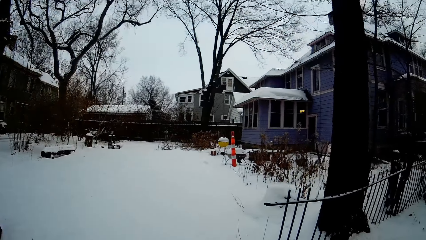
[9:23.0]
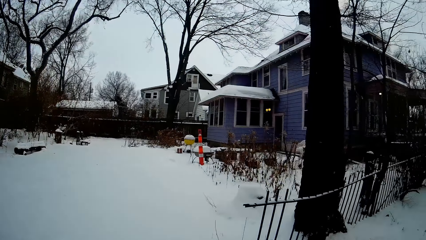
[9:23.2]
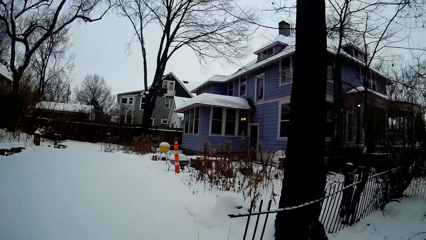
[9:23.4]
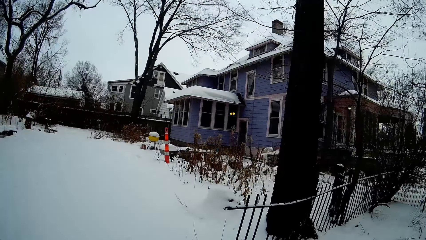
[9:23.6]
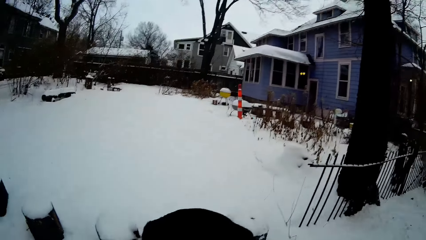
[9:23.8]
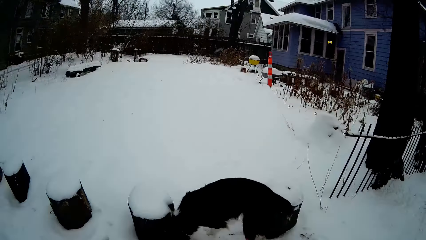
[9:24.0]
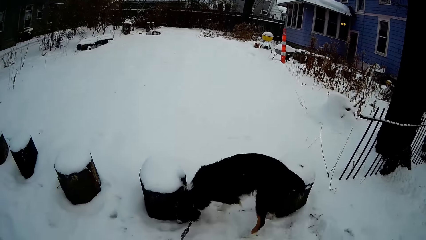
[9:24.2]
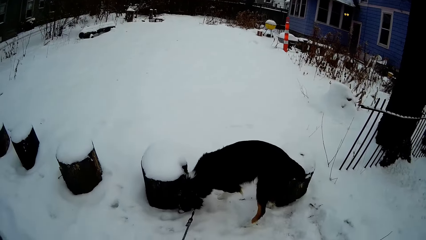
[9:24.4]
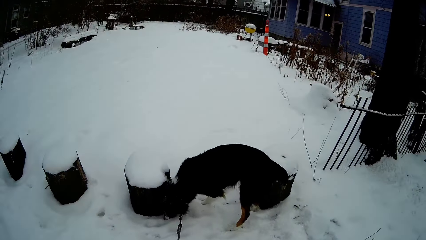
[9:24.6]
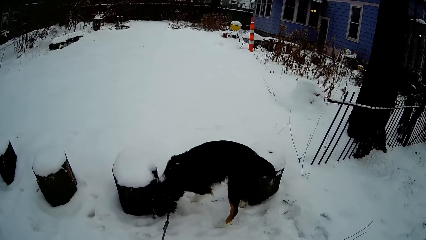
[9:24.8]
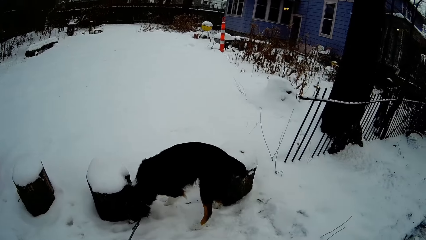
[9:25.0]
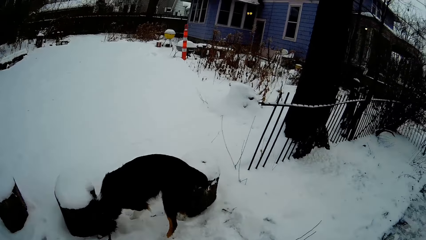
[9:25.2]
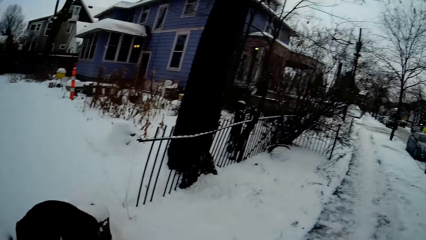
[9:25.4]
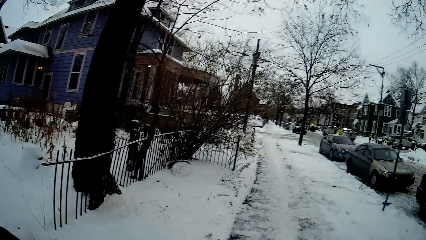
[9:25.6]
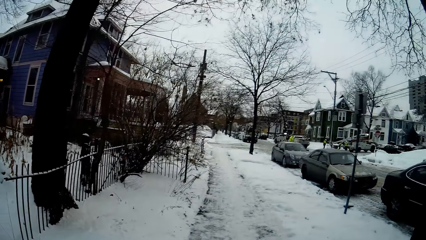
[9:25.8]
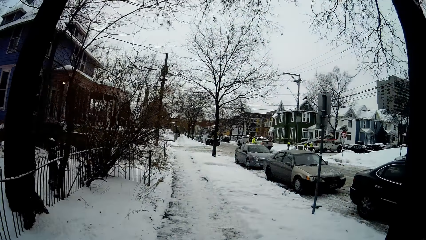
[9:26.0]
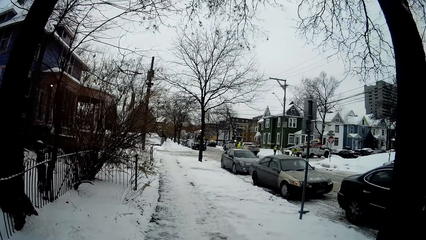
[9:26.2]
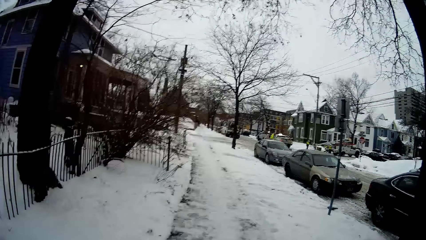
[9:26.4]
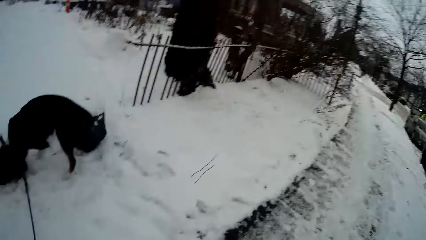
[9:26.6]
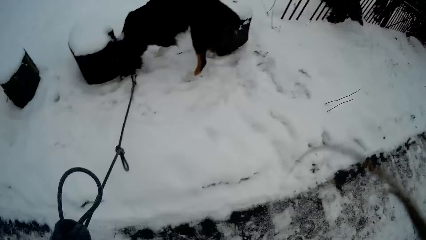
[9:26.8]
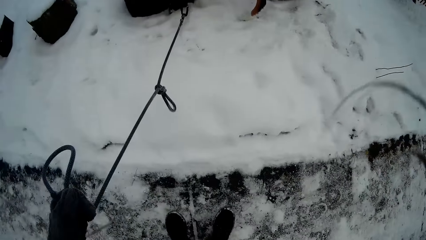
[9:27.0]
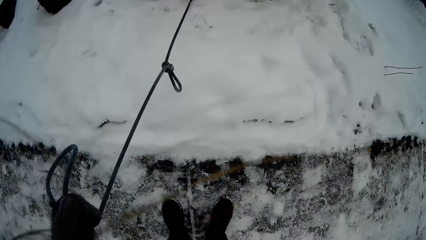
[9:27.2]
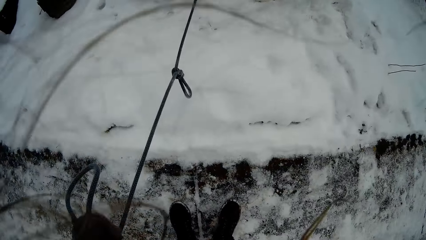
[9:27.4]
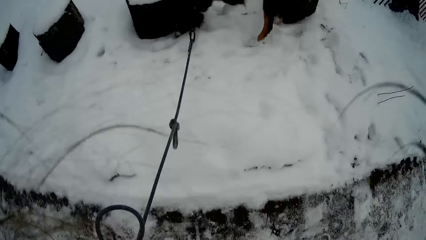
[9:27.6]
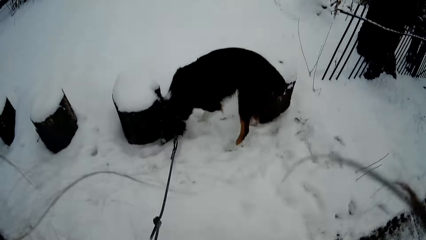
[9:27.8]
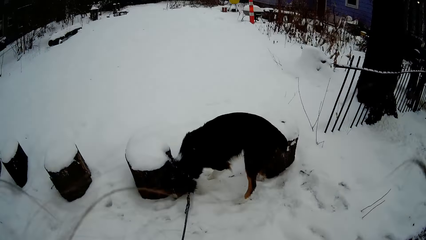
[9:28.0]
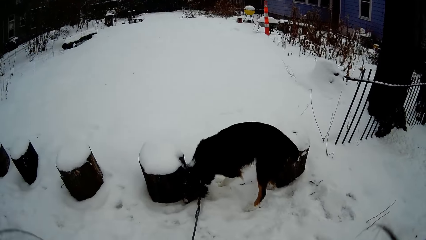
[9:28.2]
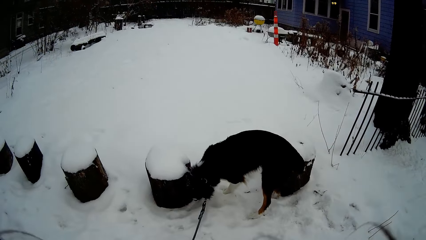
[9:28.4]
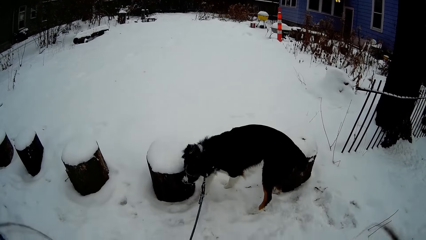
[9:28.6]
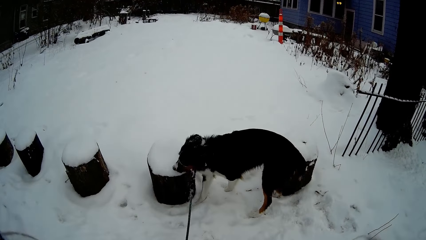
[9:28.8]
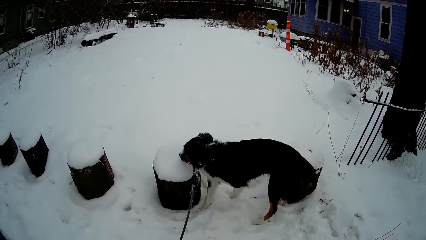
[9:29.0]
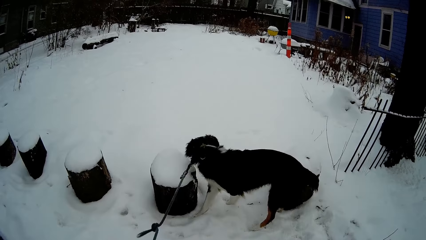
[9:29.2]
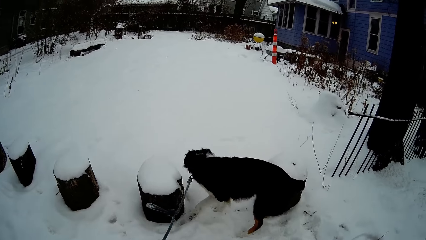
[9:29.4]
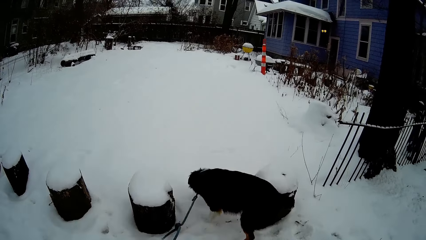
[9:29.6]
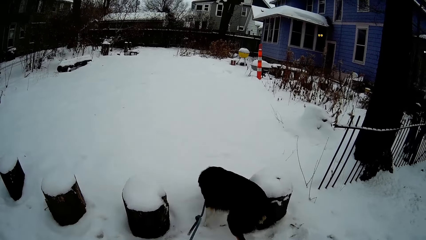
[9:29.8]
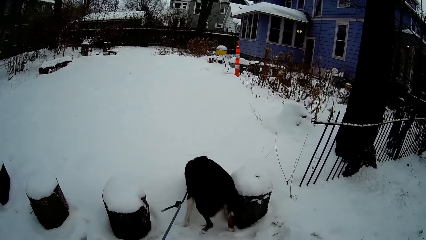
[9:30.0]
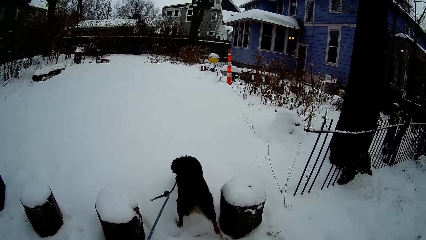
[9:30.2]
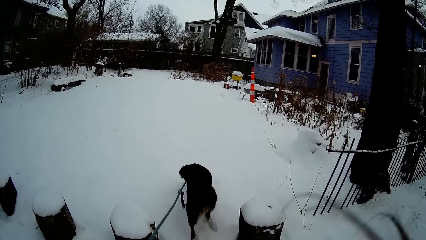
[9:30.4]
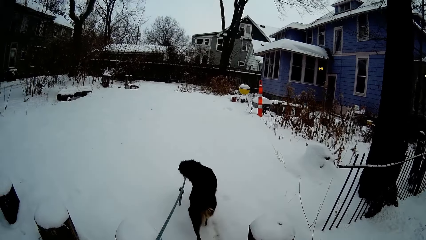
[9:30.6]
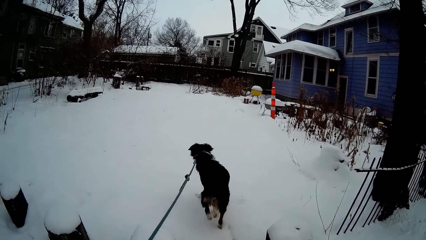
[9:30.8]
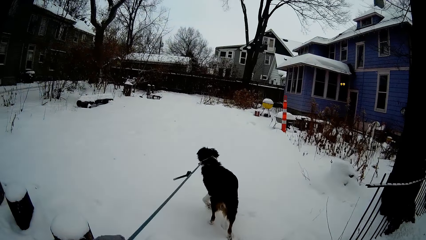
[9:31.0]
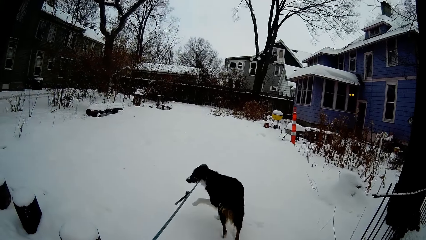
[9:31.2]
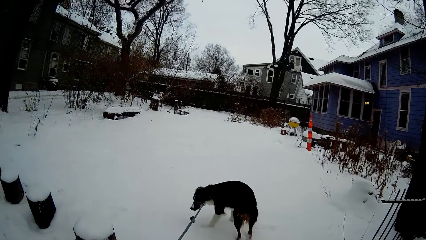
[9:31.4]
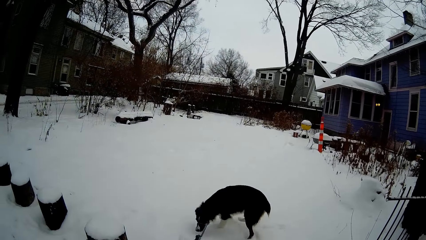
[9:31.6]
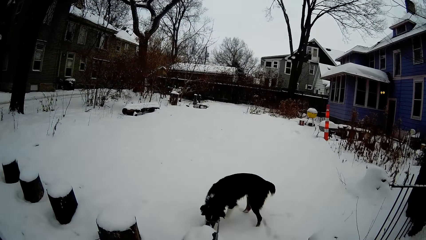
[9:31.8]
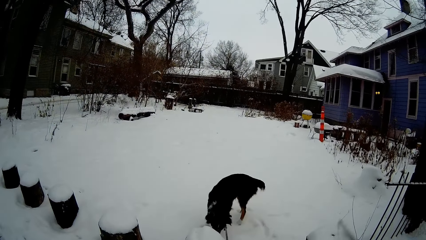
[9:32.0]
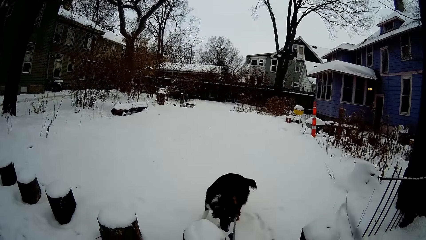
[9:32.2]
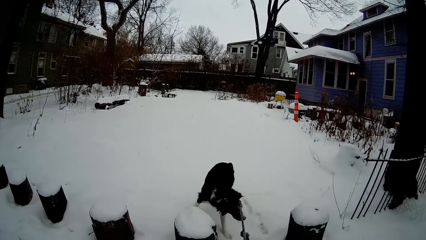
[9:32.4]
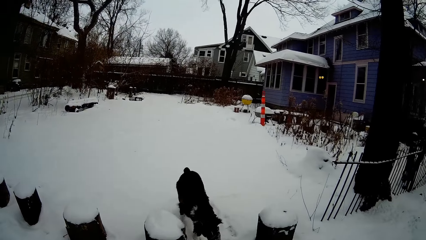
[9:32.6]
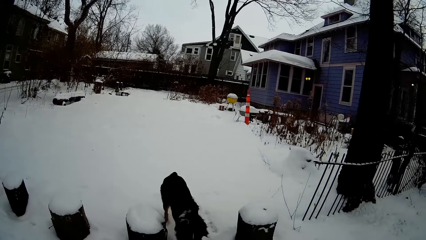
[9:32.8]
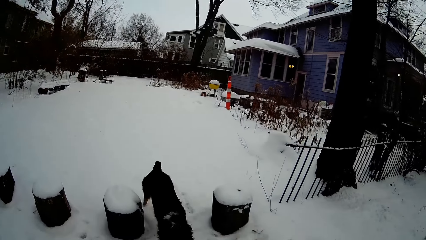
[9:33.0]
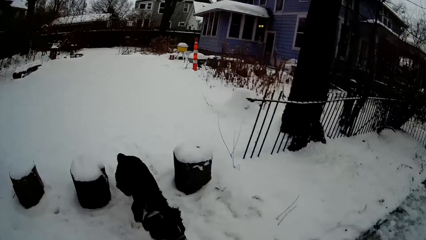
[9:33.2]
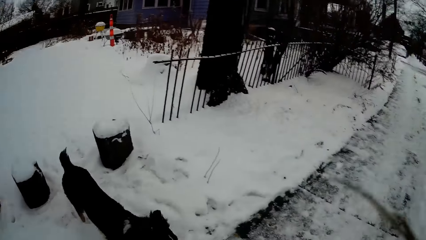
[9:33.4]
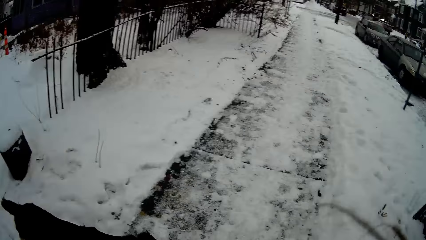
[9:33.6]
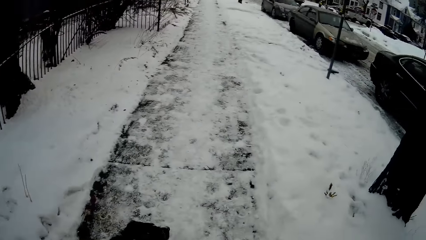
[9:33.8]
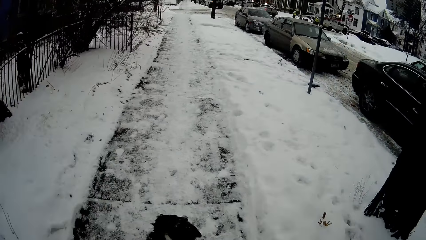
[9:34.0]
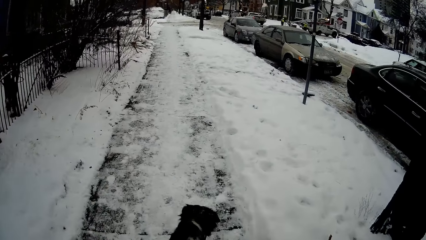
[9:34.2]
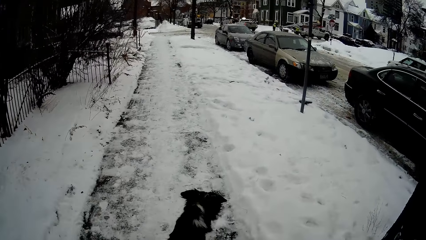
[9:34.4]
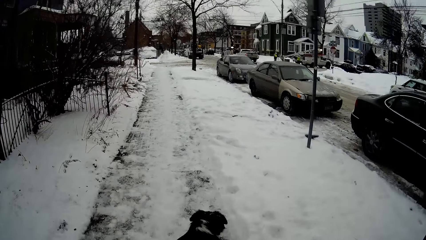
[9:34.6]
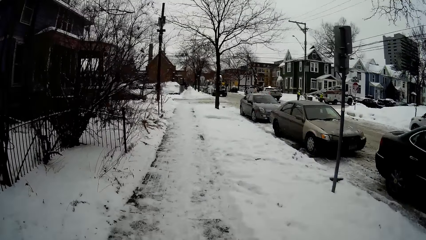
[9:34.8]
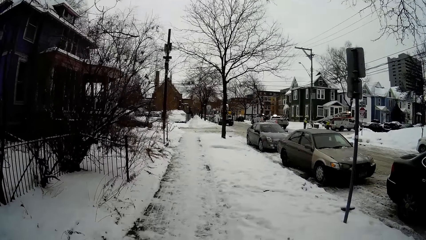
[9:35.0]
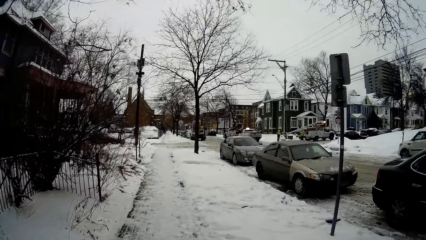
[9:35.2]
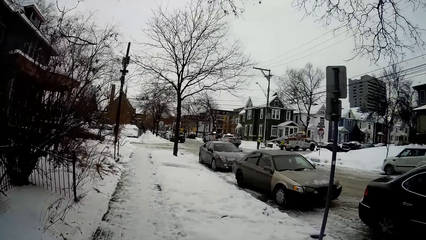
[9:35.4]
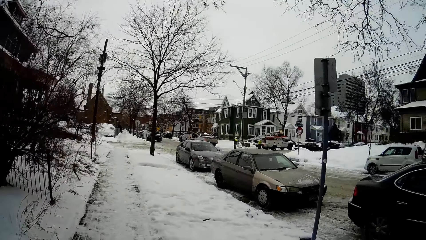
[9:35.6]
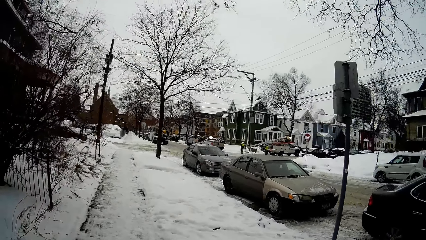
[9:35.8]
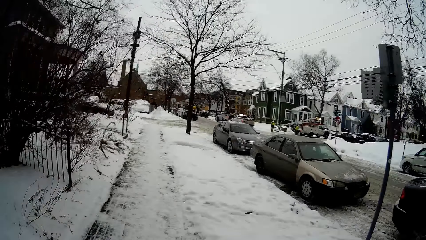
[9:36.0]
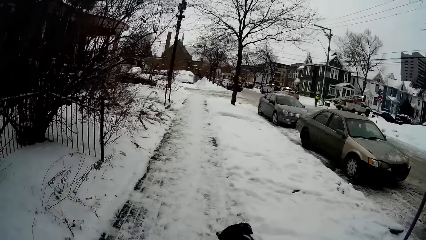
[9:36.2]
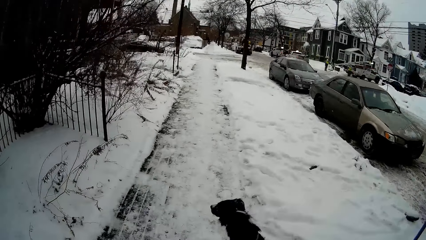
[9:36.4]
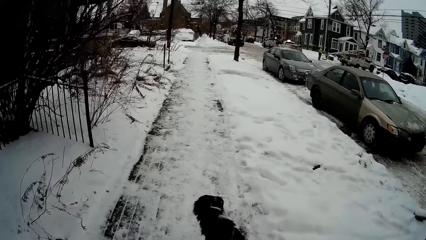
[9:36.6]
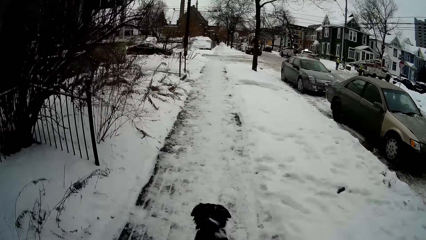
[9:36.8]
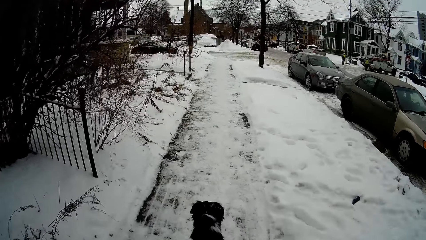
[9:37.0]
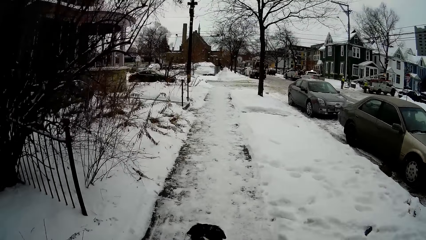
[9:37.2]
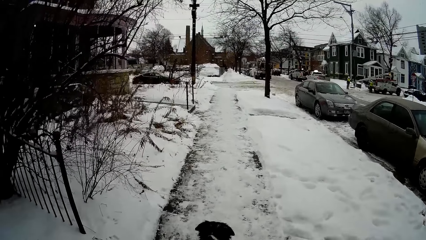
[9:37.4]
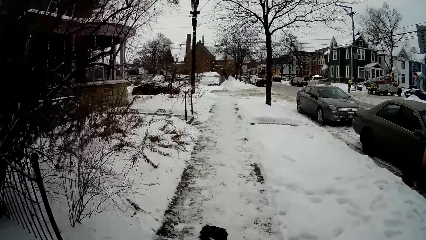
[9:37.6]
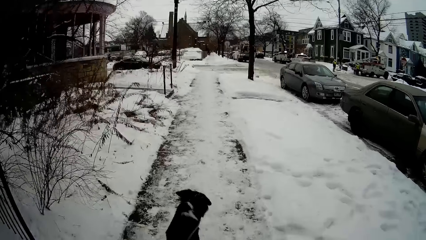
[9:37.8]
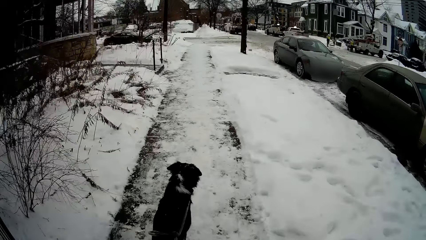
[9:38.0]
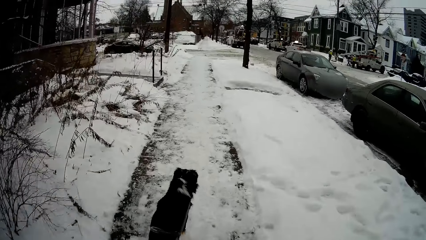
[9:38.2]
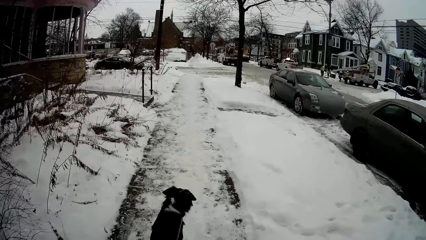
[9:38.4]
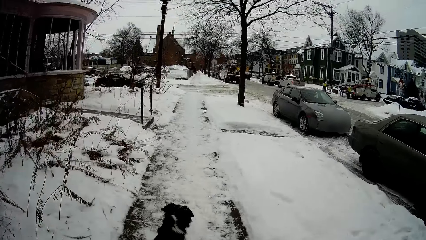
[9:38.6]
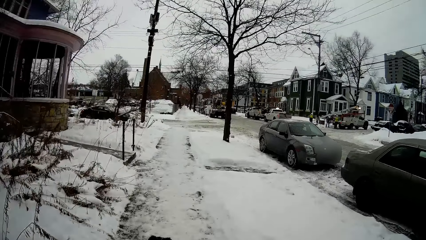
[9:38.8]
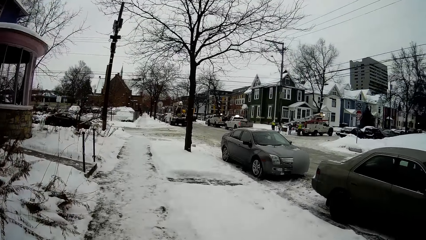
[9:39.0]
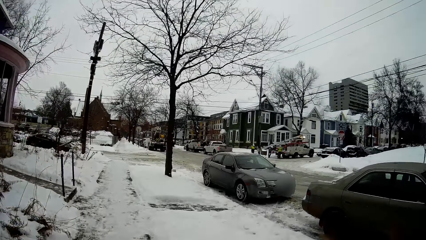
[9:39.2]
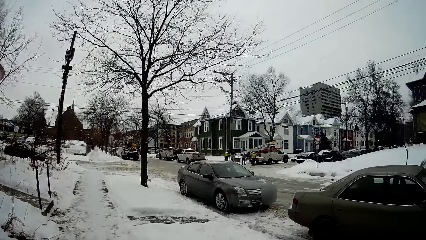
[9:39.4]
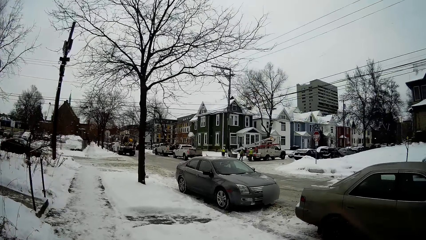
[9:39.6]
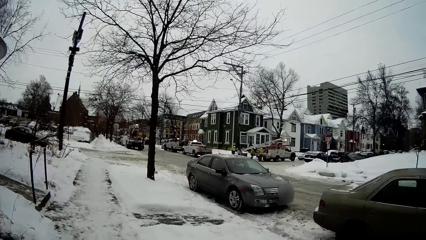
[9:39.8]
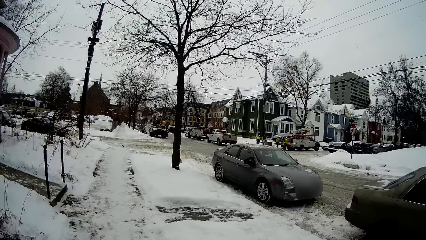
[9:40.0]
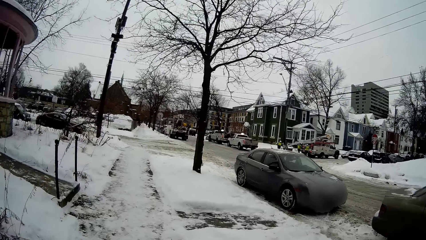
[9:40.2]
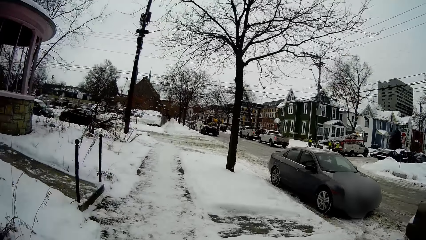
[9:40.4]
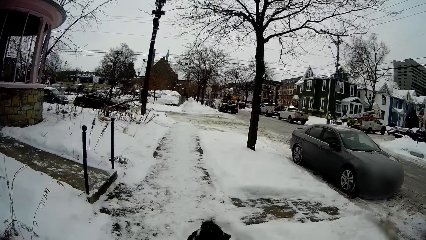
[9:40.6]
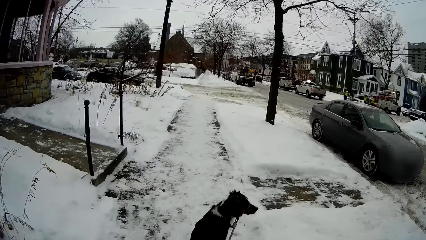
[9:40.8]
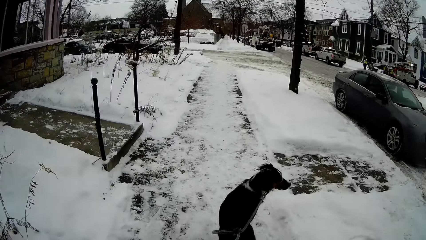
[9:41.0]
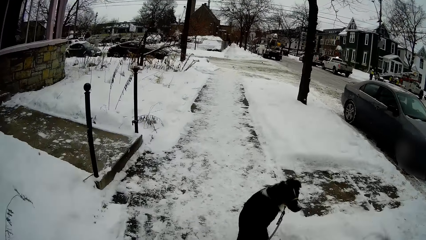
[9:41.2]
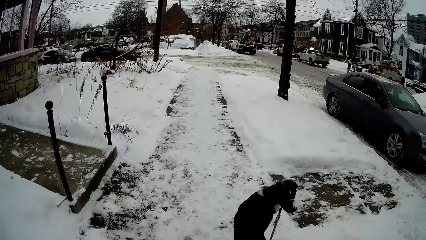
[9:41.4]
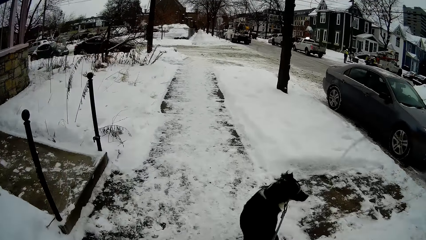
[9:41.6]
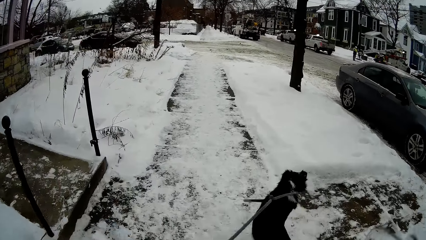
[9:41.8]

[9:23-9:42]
The camera wearer looks at the dog. They hold the rope. They walk on the walkway with the dog.
